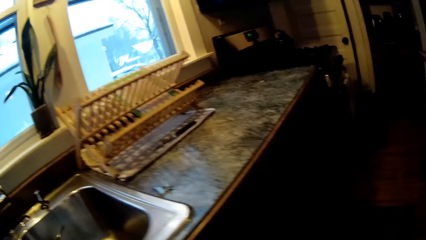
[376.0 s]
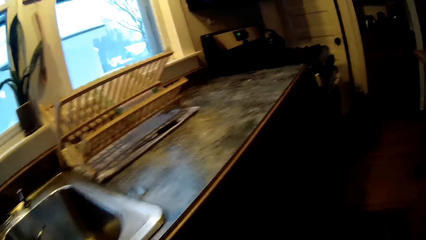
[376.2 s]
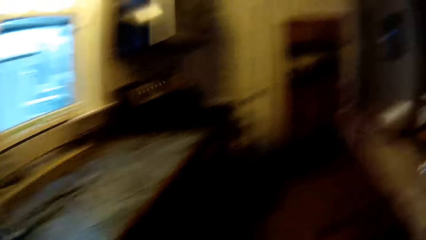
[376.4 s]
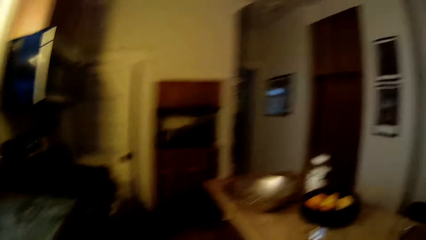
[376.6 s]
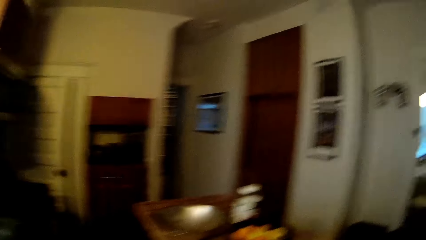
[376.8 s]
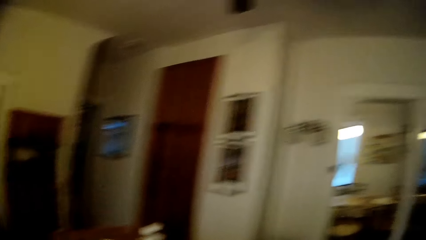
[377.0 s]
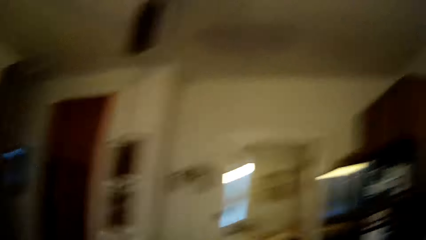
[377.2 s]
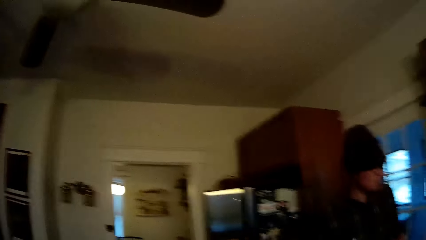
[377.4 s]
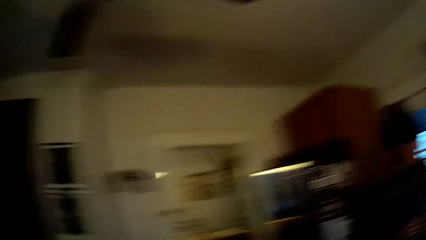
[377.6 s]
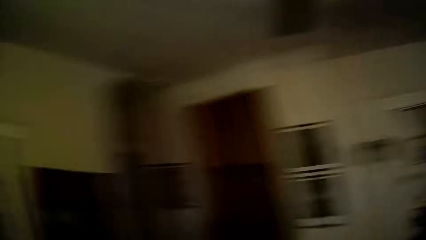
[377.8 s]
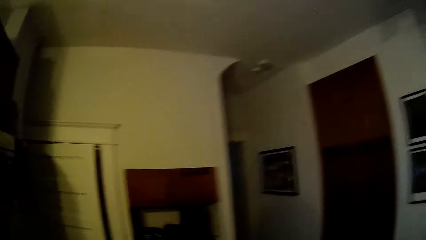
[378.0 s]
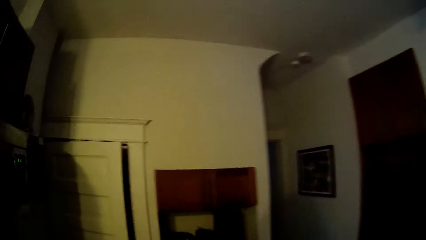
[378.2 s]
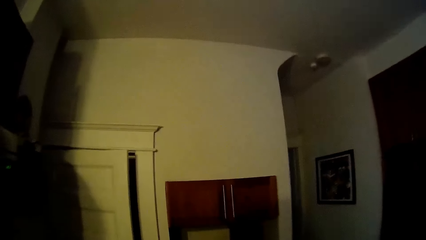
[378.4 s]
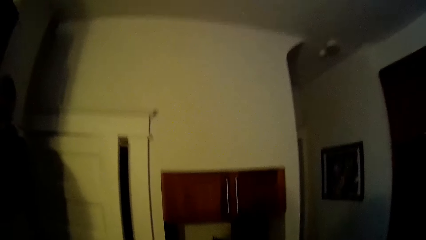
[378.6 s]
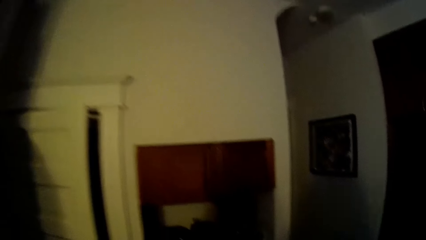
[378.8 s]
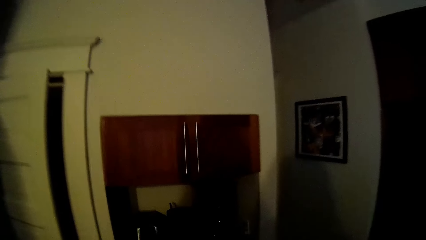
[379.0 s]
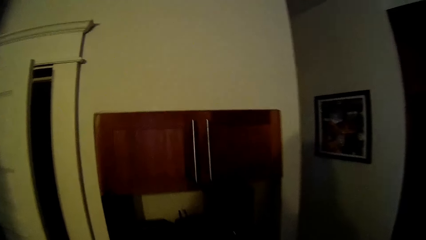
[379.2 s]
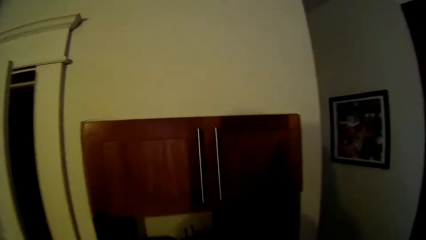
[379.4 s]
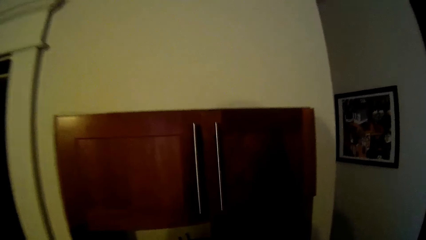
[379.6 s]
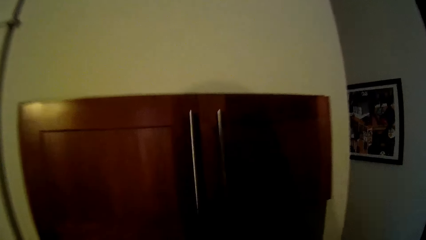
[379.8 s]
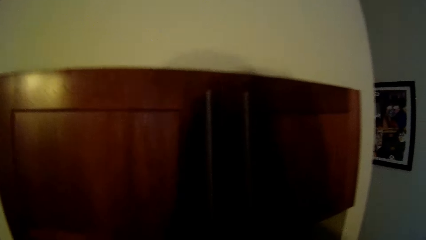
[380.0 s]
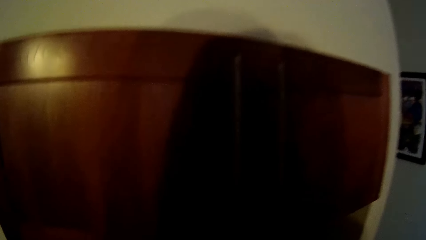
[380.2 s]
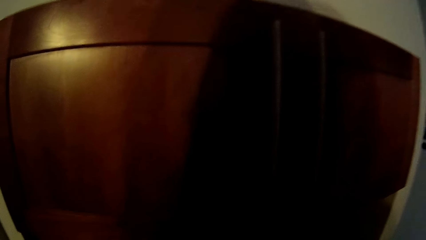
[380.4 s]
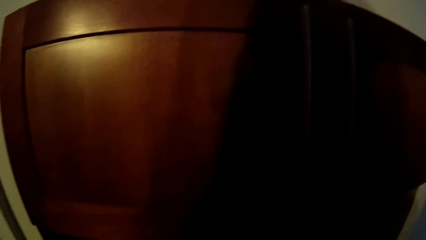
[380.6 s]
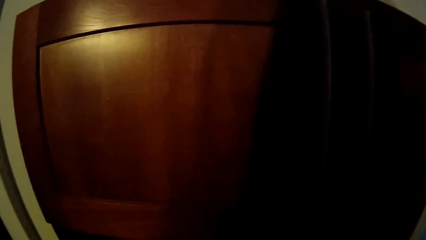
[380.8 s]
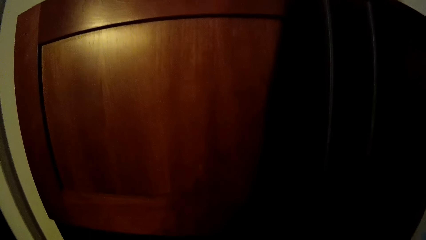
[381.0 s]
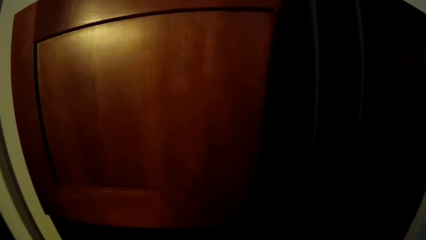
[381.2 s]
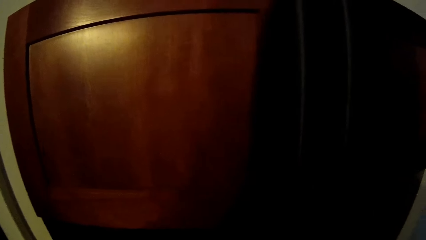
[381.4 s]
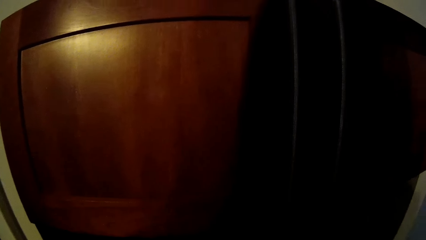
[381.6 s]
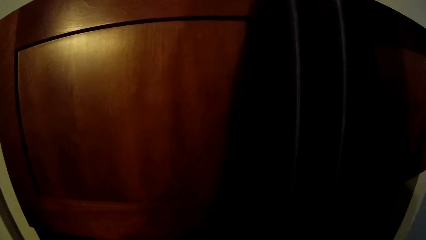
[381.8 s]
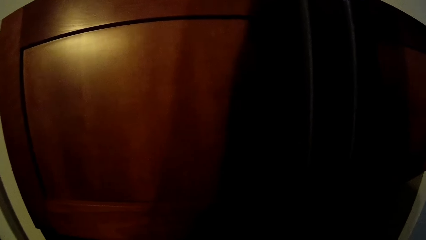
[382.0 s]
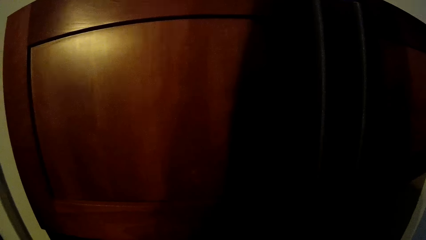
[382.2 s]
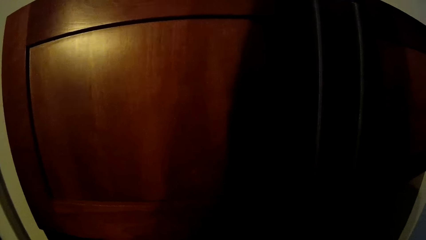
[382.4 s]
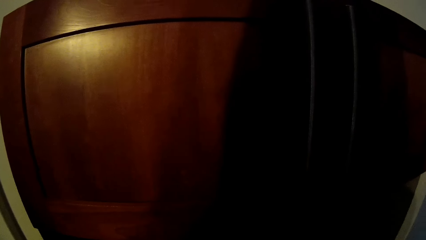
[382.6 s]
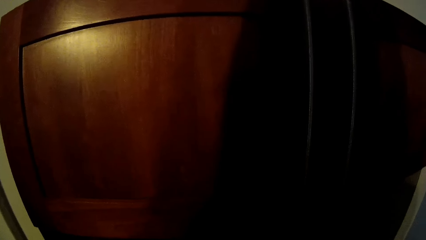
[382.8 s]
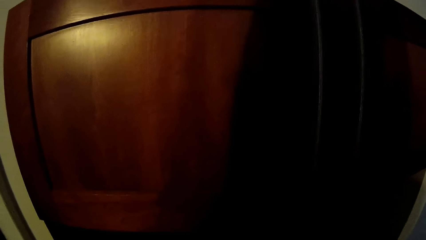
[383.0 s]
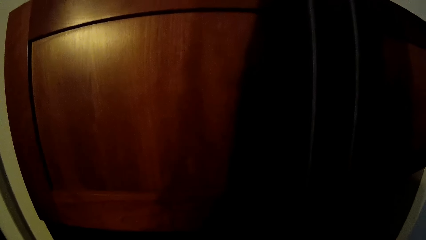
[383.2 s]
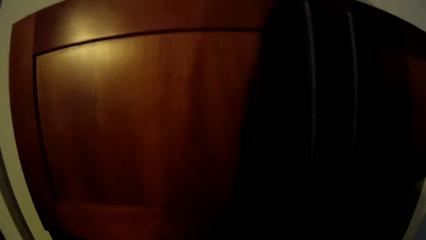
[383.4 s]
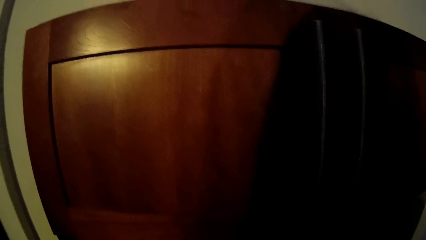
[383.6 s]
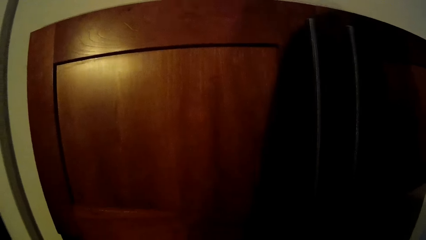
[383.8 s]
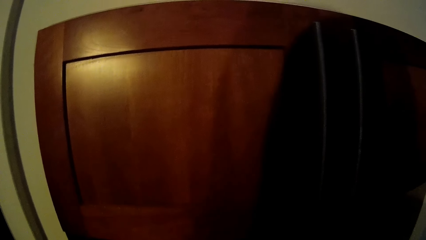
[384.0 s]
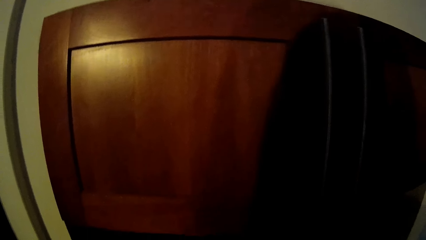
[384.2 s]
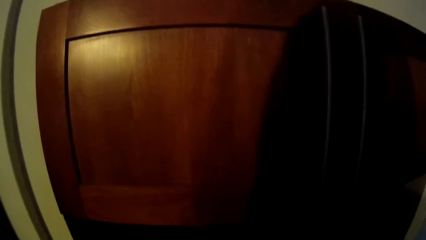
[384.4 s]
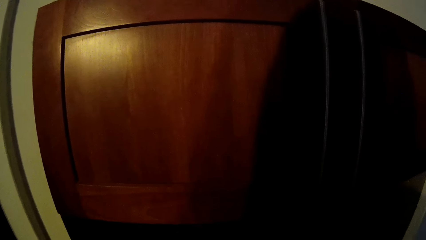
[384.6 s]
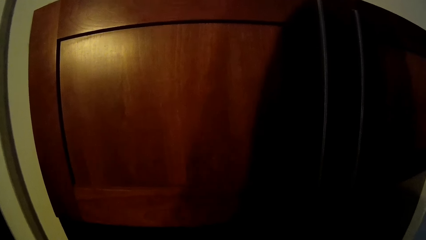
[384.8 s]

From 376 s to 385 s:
A man converses with the camera wearer. The man interacts with the camera wearer in the kitchen. The camera wearer walks to a cabinet in the kitchen.

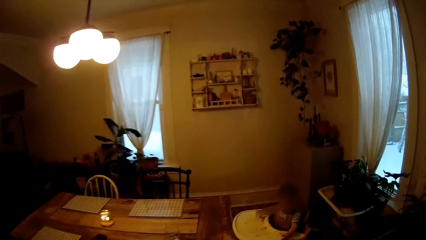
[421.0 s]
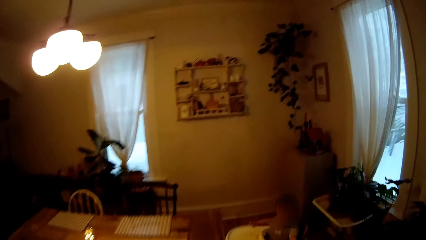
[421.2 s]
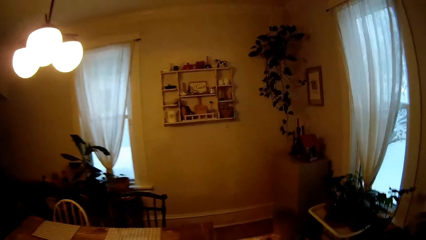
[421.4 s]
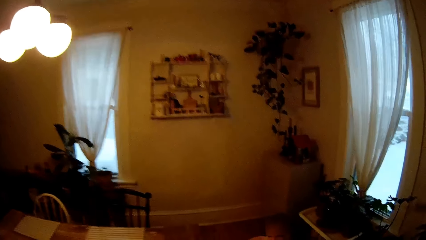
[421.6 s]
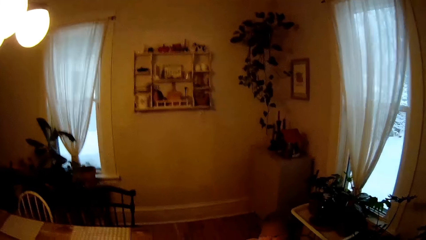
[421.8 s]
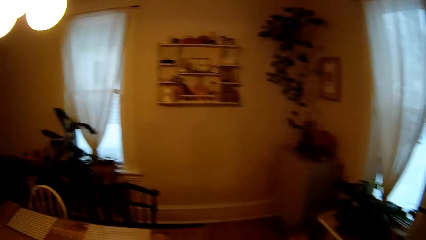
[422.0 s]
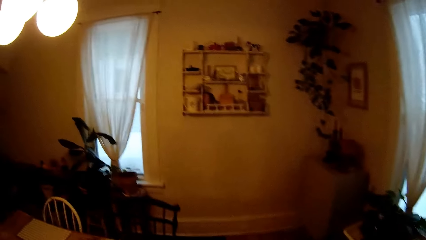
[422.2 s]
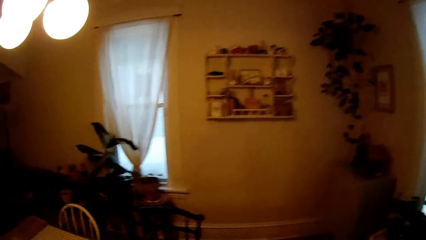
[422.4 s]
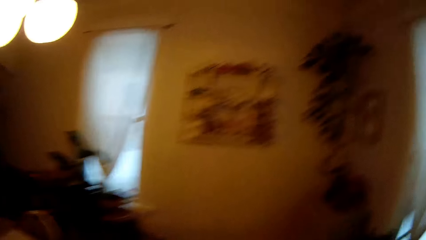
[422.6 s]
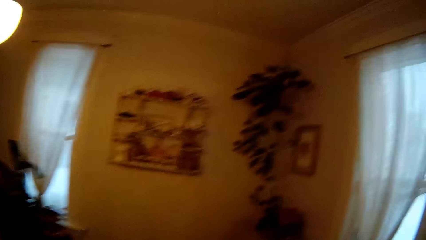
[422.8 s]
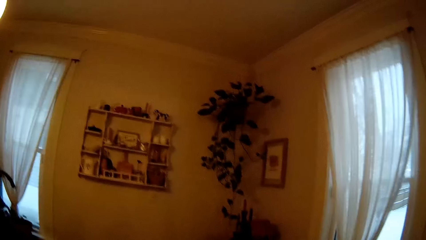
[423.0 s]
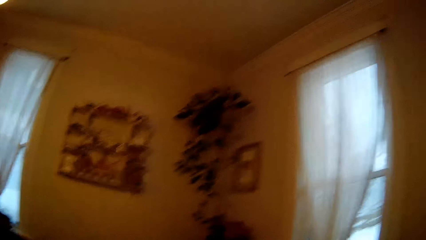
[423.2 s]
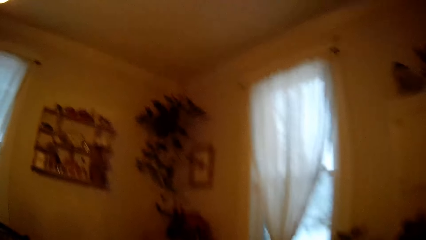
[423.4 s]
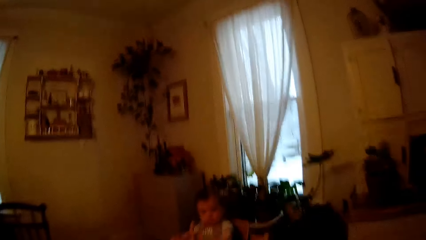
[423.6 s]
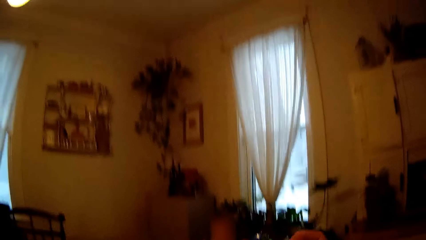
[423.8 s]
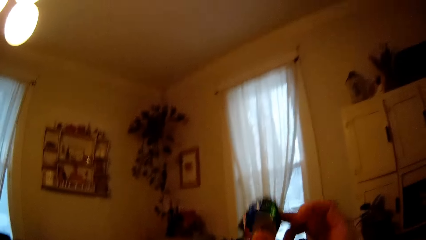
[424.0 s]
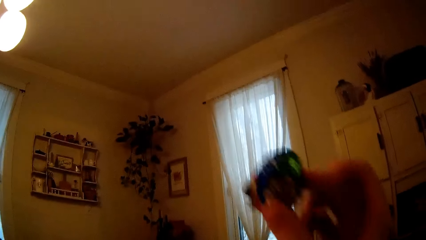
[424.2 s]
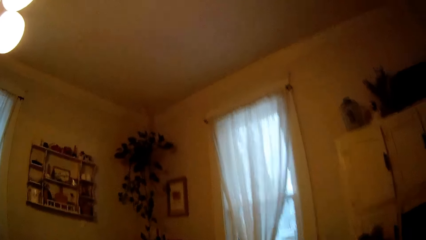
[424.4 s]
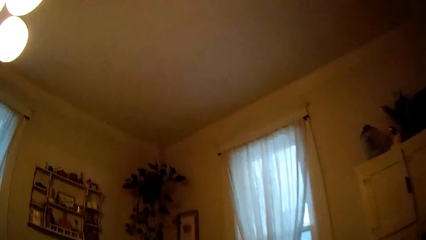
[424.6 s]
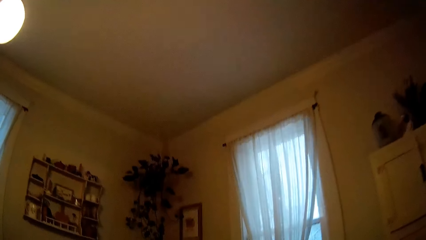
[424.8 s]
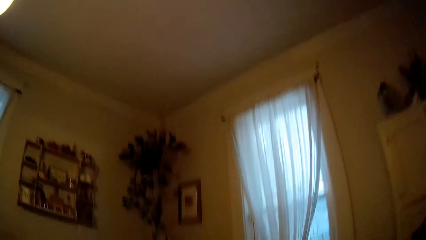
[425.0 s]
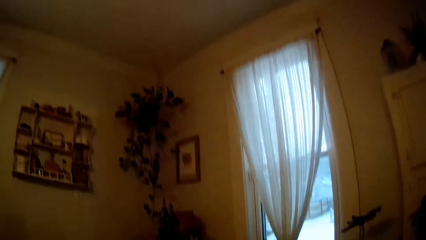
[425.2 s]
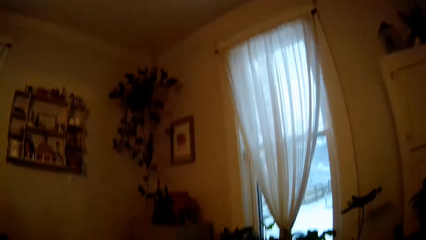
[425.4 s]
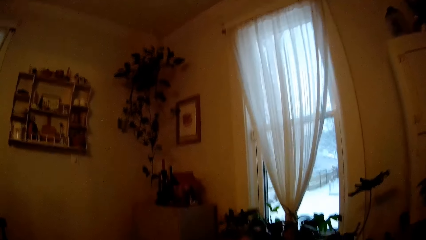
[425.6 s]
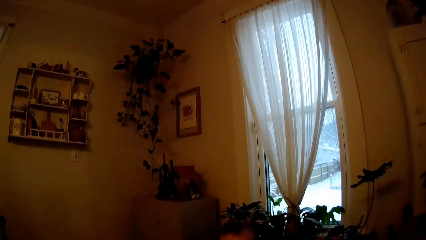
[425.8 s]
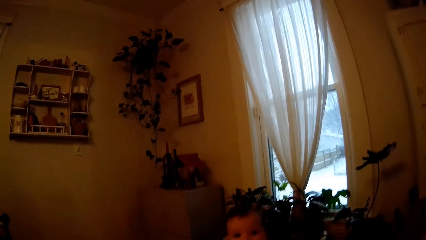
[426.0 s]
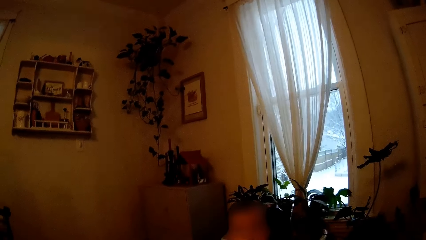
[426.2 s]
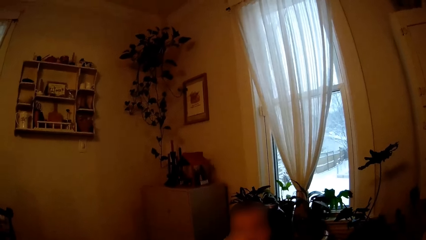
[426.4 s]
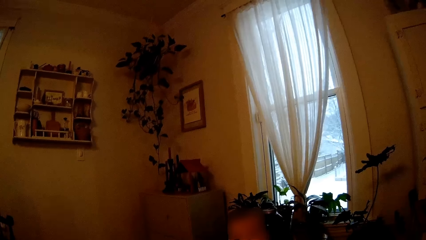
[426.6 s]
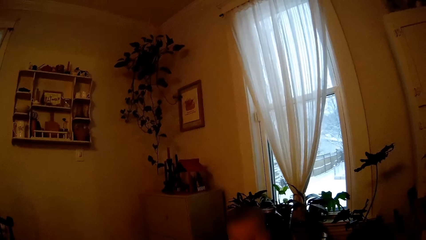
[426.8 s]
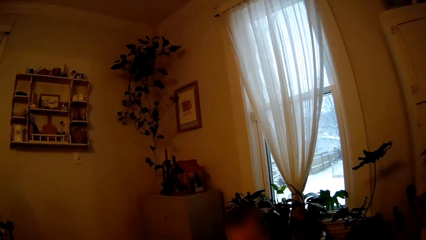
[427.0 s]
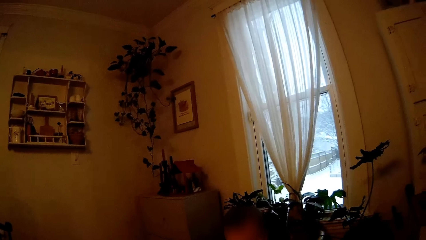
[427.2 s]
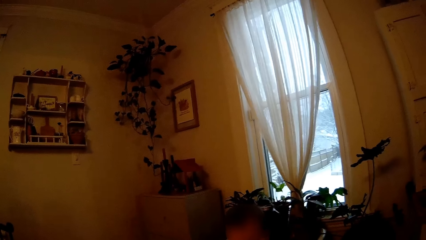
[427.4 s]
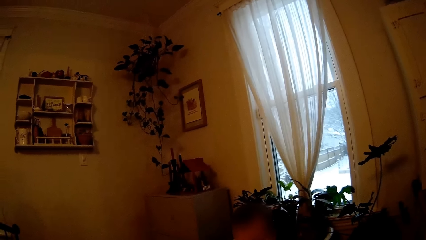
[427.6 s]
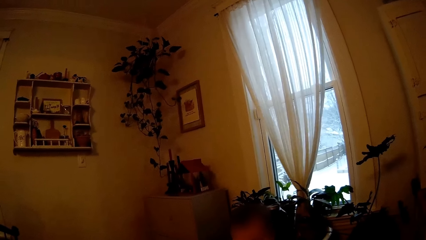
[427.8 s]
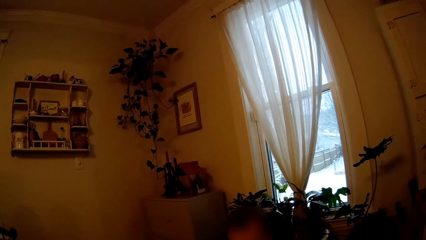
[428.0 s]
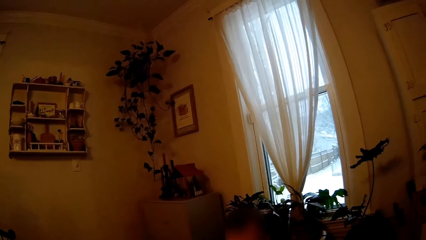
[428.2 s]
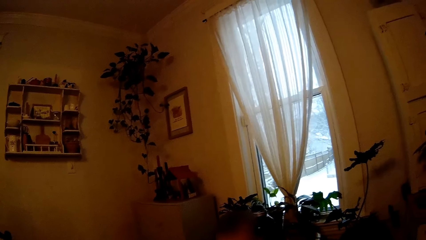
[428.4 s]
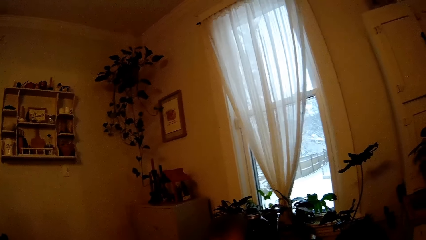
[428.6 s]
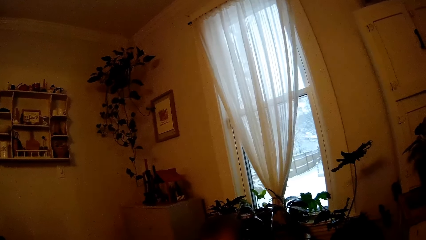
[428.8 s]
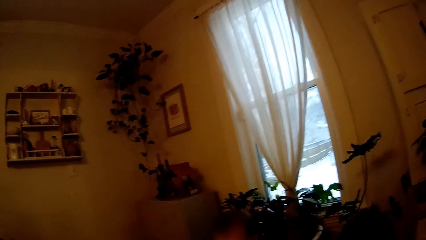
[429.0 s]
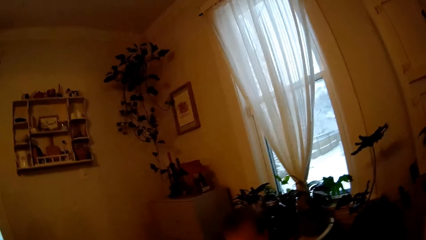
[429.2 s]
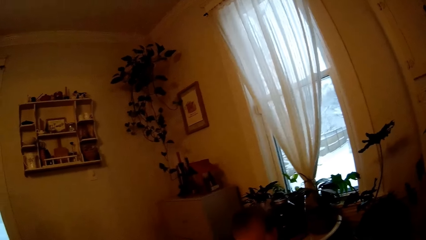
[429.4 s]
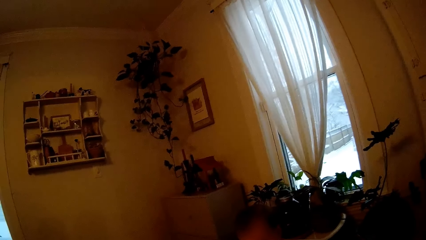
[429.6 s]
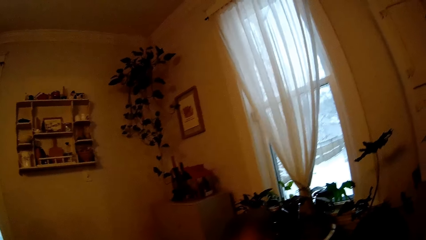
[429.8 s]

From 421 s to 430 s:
The camera wearer interacts with the baby in the sitting room. She raises something. She holds a chocolate with her right hand.
